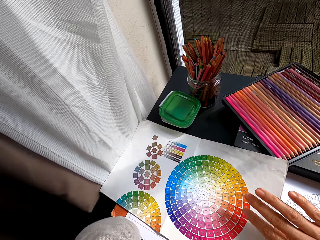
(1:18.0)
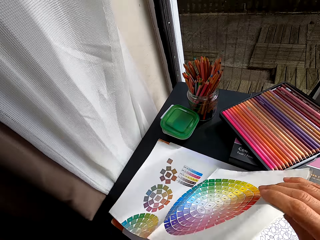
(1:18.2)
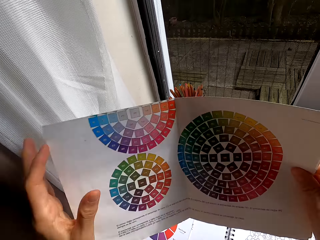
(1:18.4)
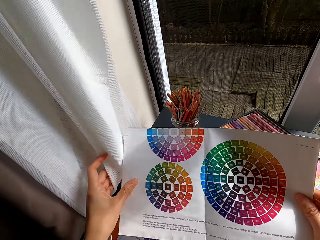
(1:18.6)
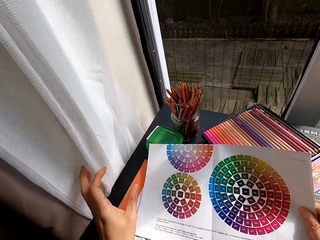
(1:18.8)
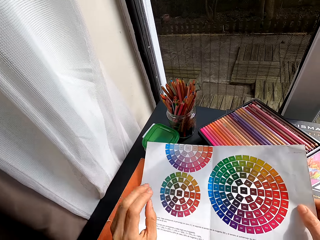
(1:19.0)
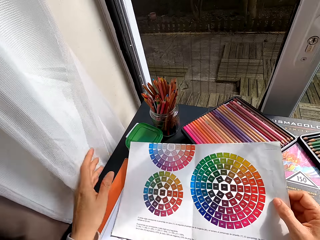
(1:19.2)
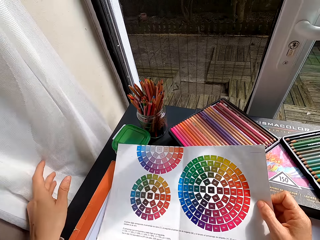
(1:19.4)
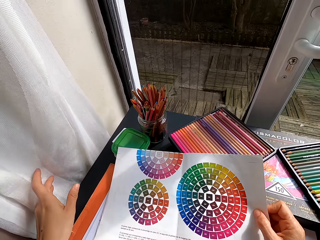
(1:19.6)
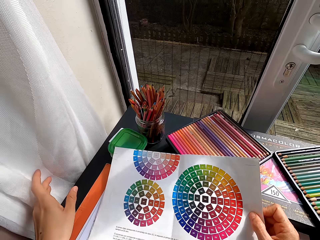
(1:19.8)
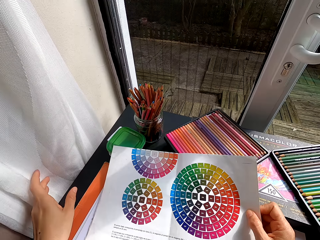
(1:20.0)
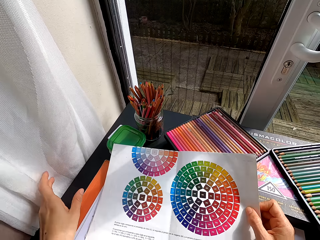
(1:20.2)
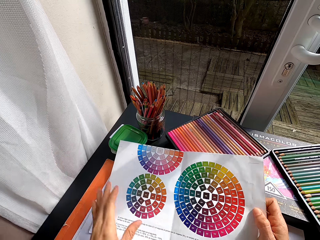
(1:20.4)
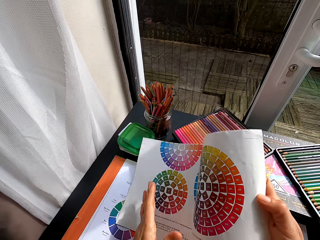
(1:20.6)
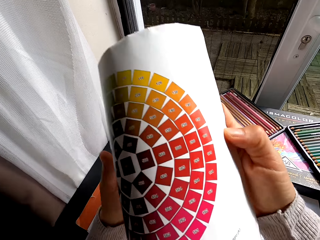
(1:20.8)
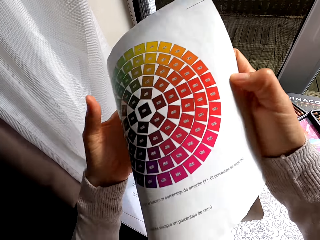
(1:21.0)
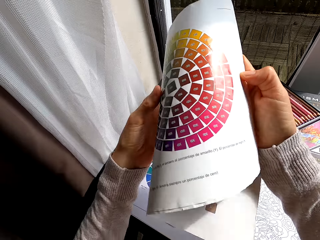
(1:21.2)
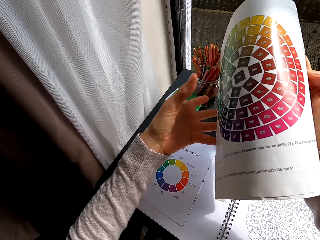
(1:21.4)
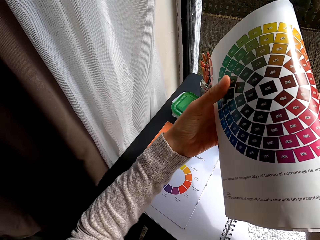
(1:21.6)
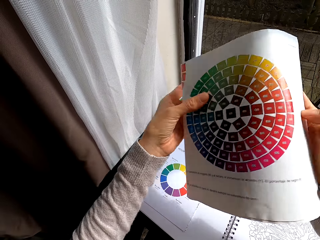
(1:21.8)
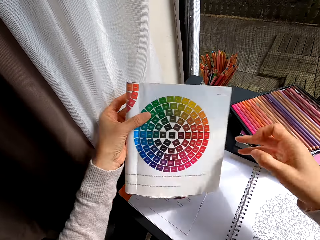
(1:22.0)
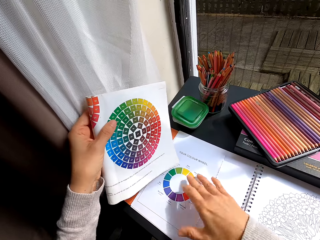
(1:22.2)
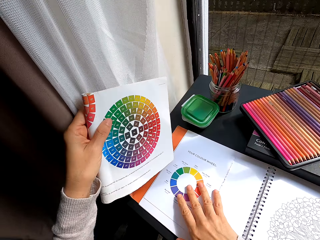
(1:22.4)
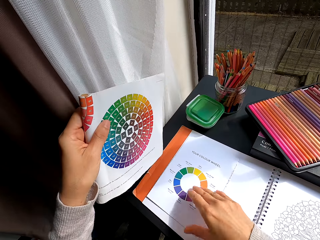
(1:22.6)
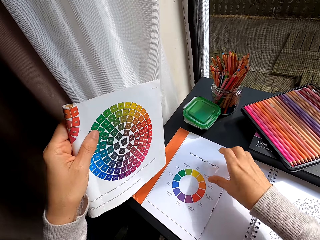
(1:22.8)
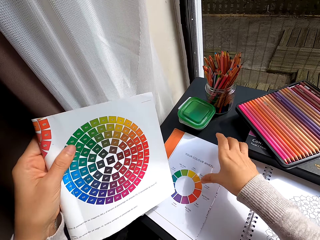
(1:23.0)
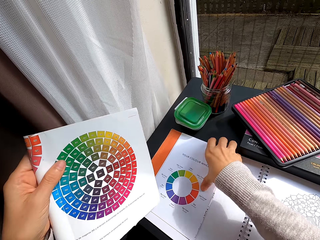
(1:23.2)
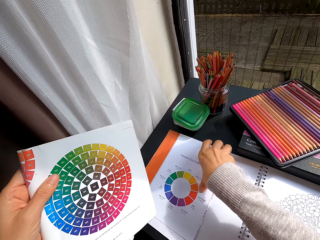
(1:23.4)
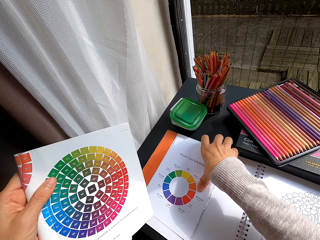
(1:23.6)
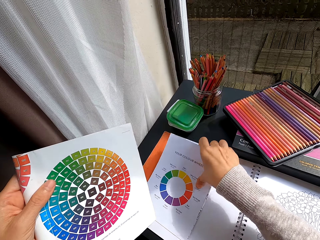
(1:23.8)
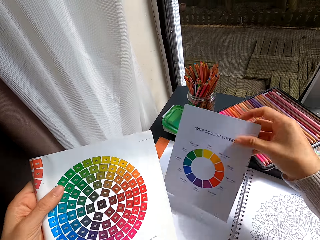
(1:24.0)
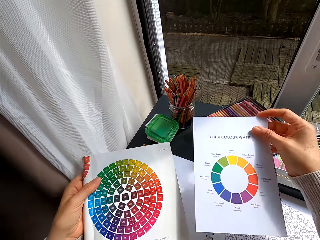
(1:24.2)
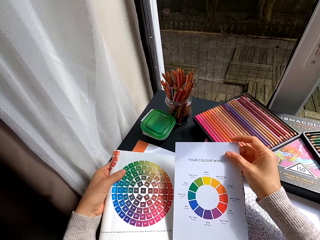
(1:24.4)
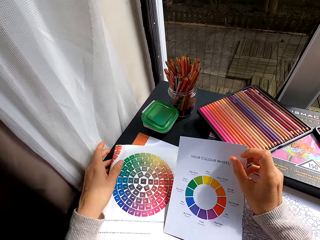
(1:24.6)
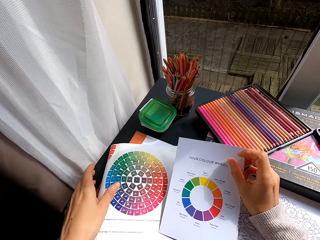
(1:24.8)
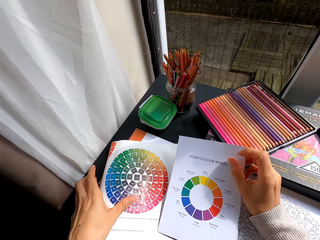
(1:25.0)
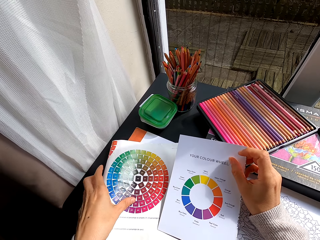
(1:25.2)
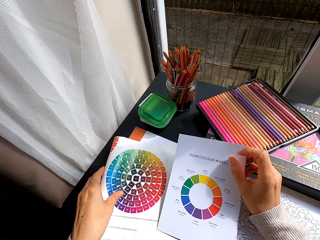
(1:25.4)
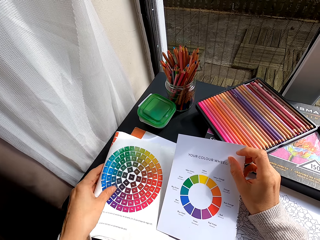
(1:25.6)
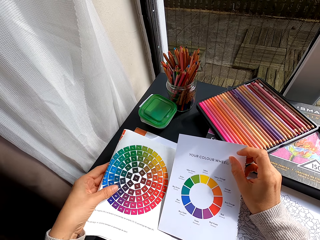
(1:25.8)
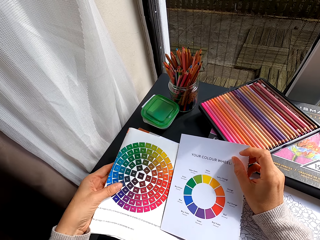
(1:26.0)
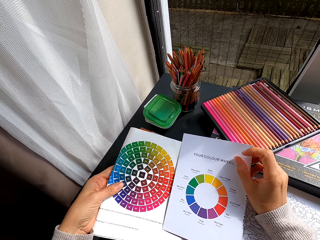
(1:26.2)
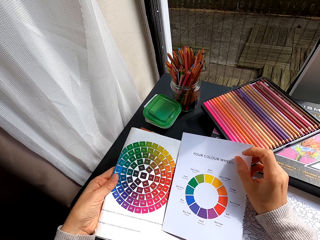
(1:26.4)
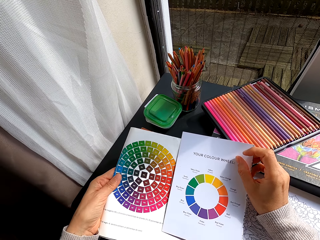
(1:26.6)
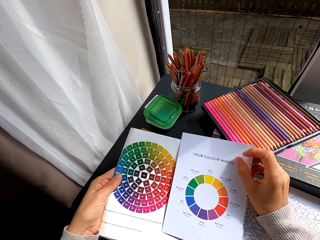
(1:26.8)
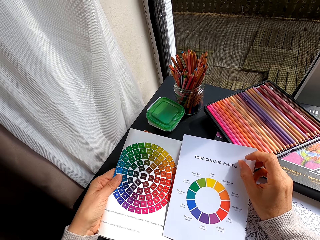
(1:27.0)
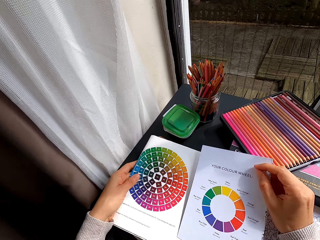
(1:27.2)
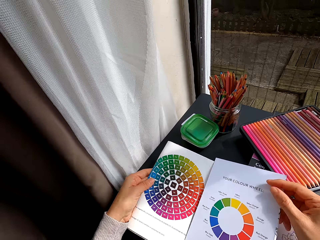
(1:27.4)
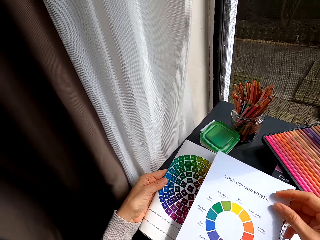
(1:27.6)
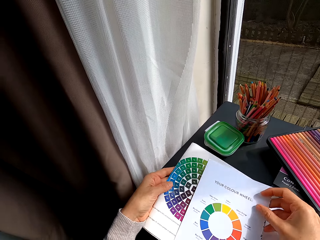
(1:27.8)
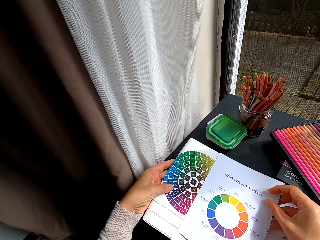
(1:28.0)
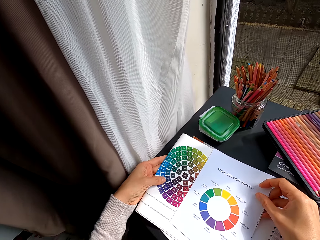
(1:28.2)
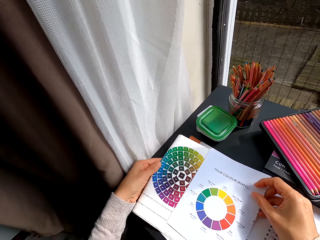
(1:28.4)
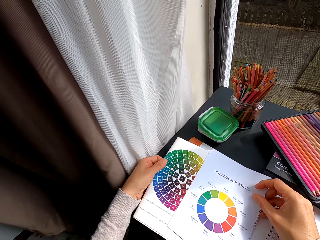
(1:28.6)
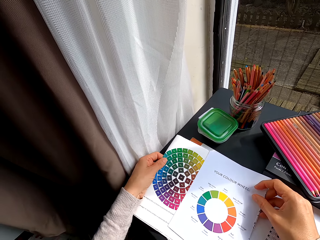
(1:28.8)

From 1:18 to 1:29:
The camera wearer turns the paper. They put the paper on top of the book. They stare at the paper. They turn the paper. They touch the paper on top of the table. They adjust the color wheel papers. They pick up the paper on top of the table. They put the paper on top of the book. They touch the paper.

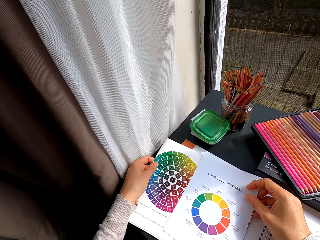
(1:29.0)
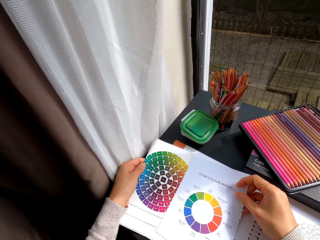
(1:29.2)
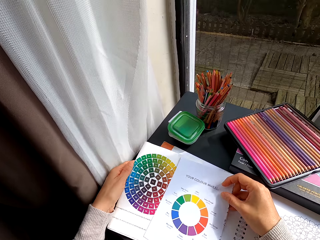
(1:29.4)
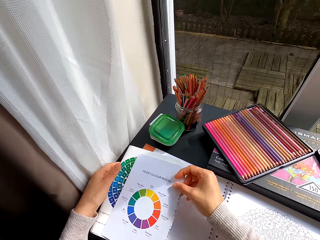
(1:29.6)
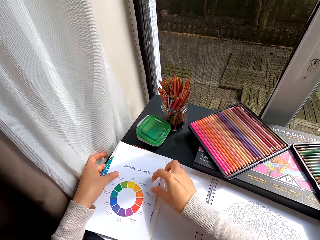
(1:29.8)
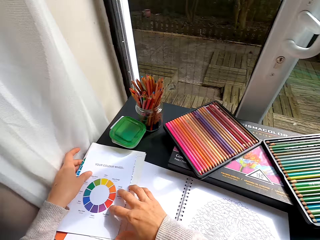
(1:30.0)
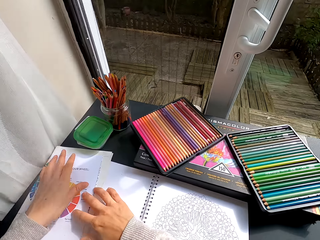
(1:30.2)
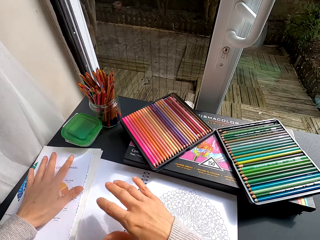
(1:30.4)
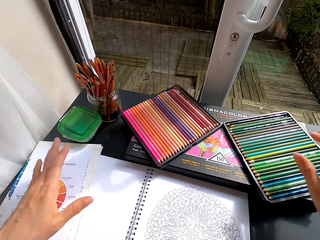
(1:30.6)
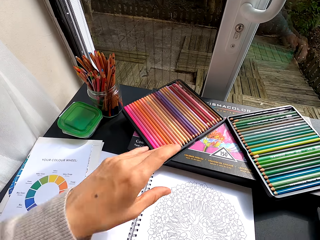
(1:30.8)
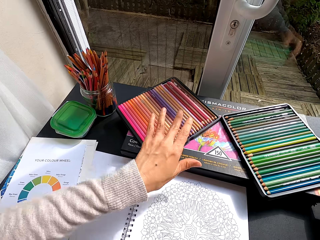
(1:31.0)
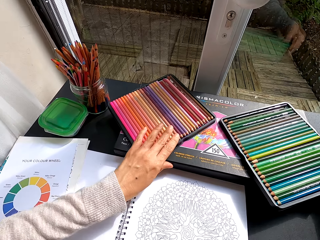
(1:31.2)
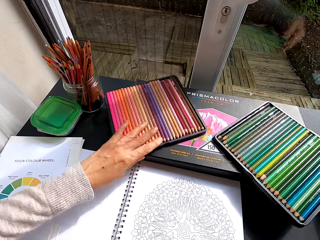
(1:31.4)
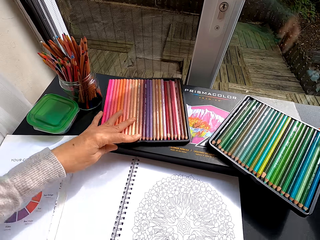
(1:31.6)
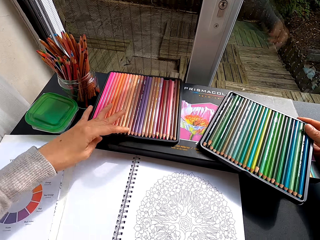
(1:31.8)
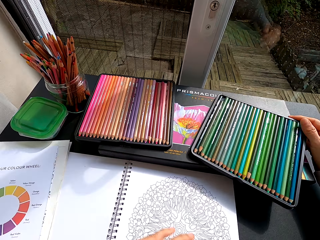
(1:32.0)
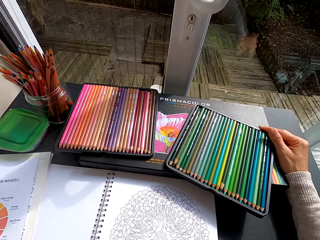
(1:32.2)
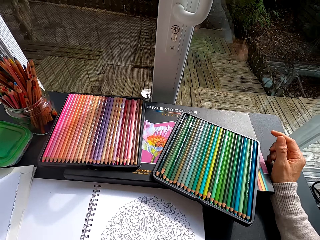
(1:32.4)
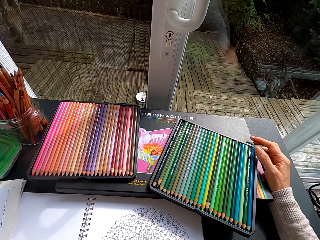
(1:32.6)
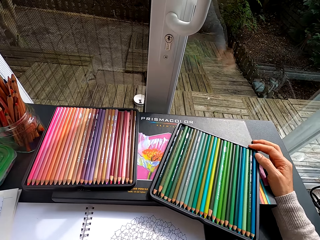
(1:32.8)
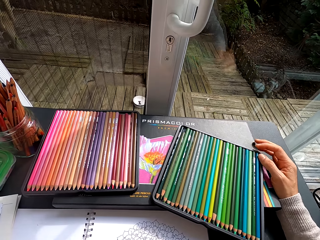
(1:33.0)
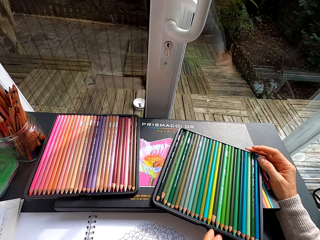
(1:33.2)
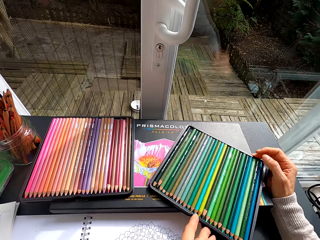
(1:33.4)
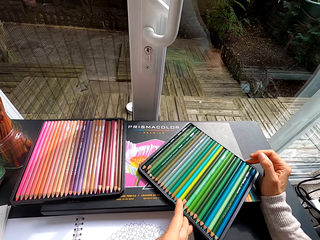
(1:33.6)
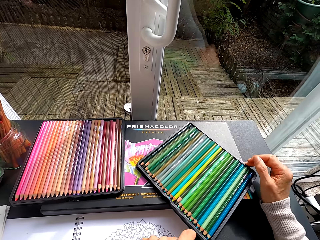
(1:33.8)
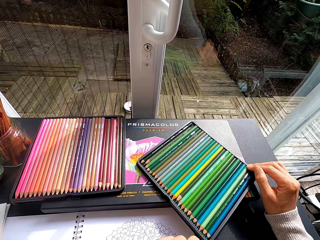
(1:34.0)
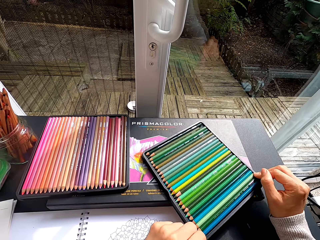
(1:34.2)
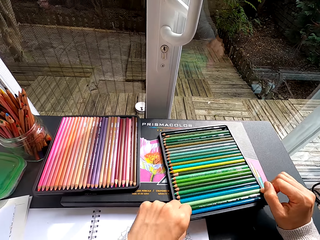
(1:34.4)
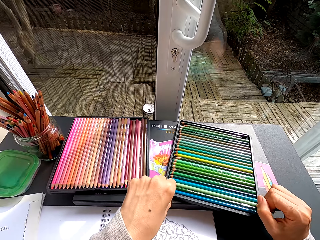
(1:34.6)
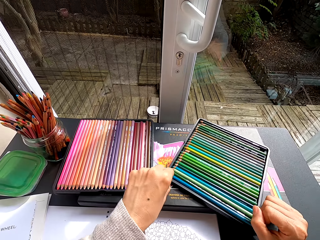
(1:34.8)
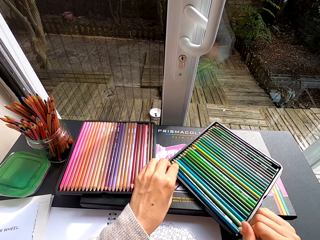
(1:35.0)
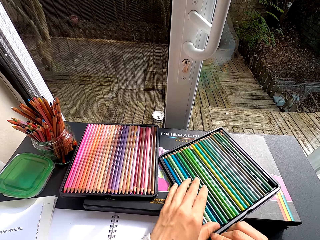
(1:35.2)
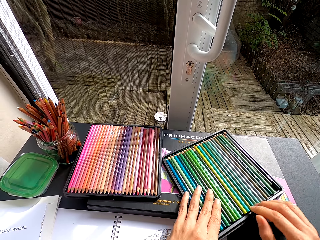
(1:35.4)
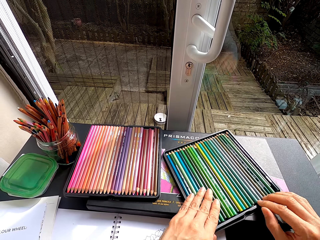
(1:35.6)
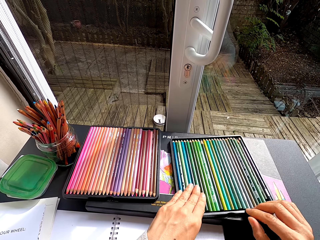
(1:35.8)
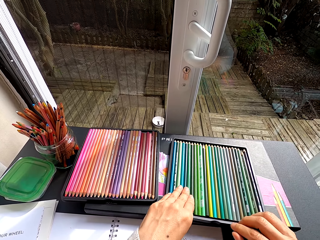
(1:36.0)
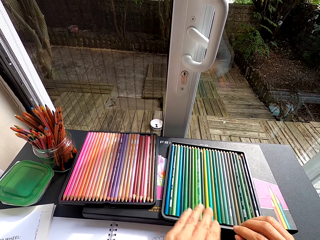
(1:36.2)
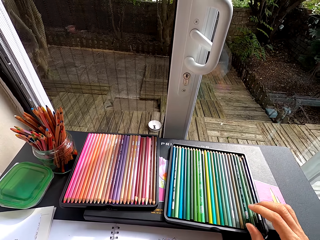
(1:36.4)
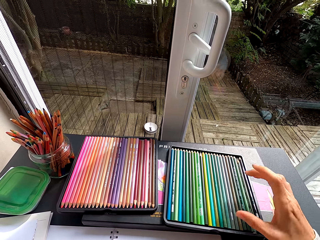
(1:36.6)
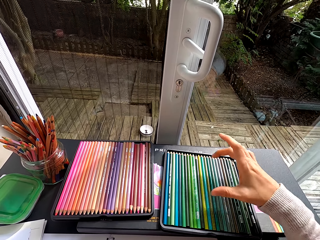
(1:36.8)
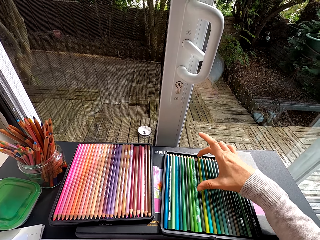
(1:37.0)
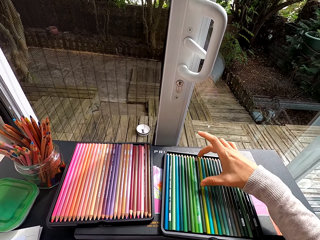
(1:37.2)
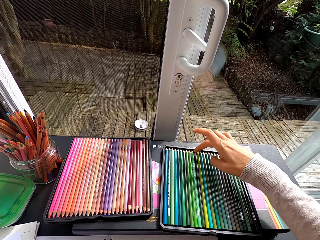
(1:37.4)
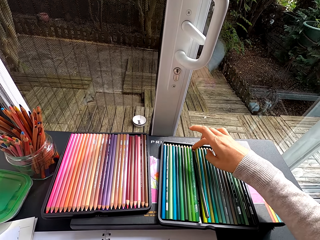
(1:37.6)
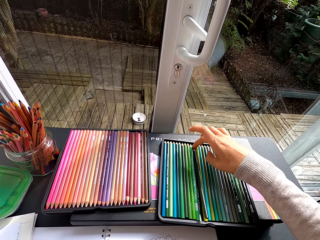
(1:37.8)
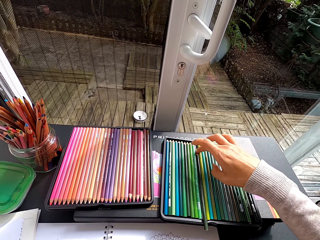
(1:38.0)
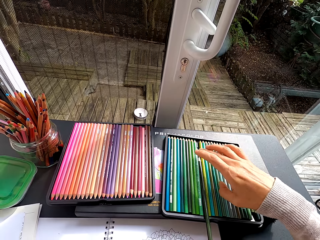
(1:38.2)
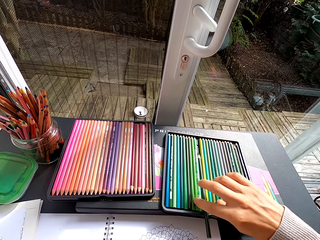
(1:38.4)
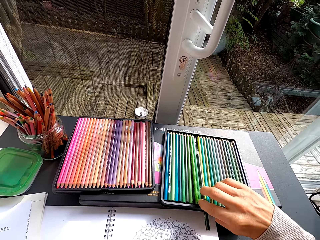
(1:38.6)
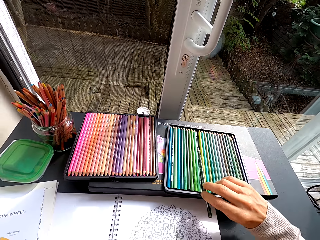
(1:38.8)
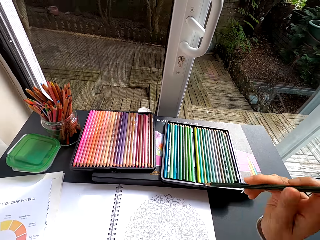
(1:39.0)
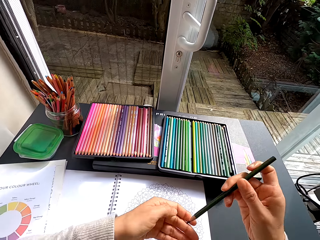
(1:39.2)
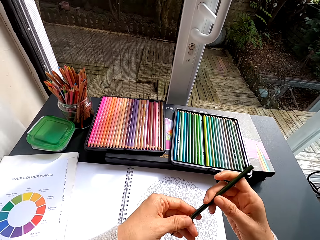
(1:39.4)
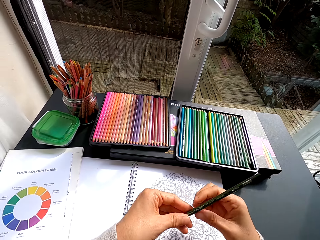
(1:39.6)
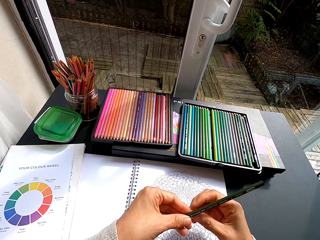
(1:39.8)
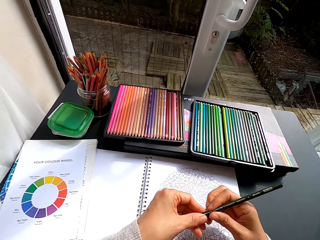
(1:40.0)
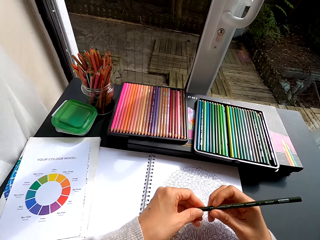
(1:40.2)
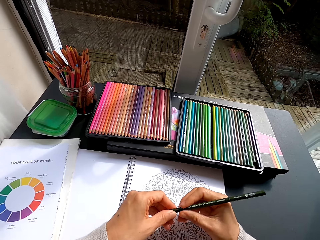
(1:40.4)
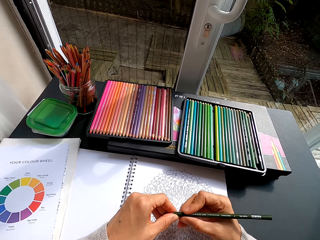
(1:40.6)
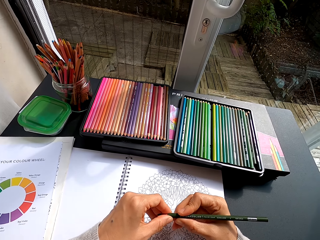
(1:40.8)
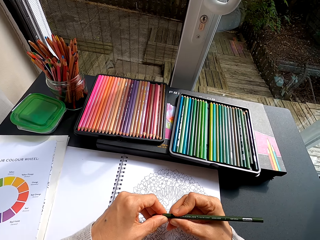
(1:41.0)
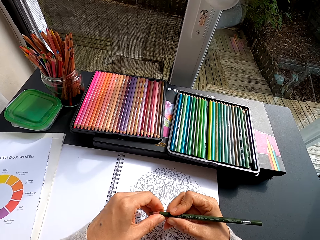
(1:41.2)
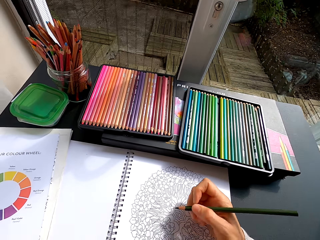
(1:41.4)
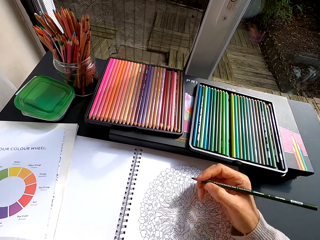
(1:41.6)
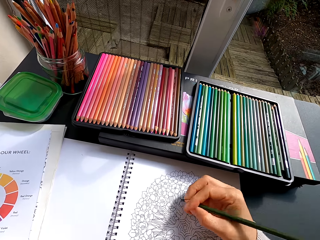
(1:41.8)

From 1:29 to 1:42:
The camera wearer adjusts the color pencil trays on the color pencil box. They touch the colored pencil. They adjust the color pencil tray on the color pencil box. They pick up a color pencil. They adjust the color pencil. They touch the pencil.
